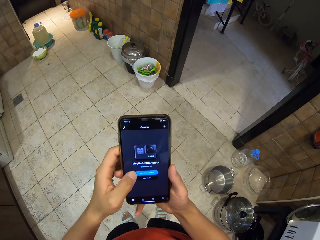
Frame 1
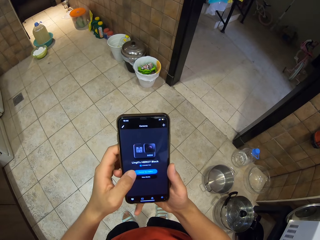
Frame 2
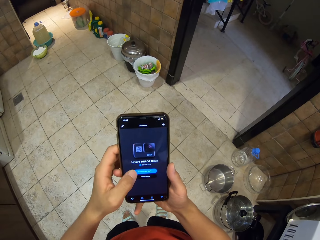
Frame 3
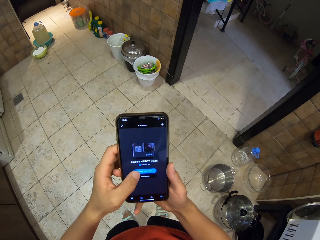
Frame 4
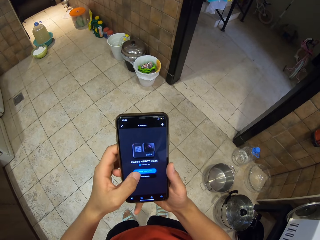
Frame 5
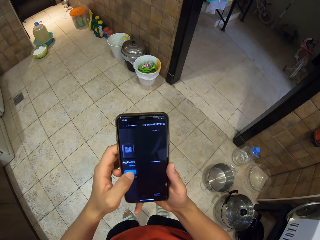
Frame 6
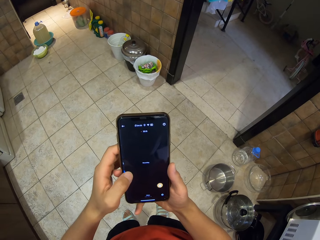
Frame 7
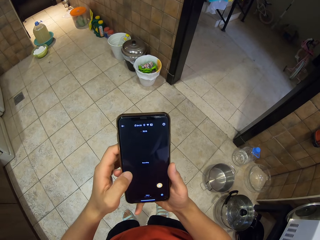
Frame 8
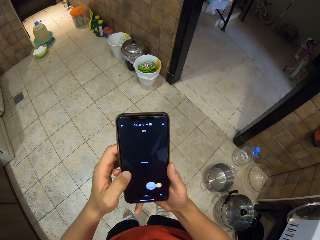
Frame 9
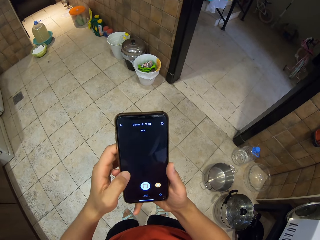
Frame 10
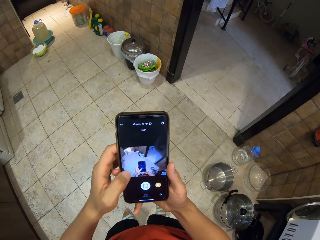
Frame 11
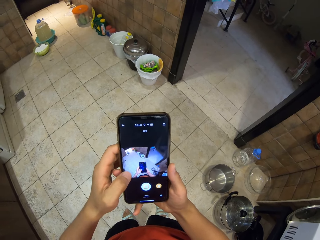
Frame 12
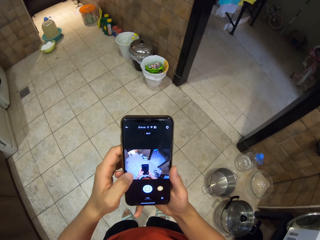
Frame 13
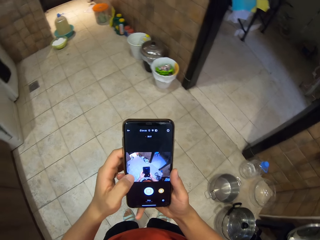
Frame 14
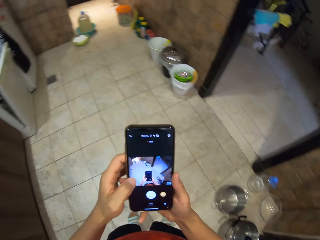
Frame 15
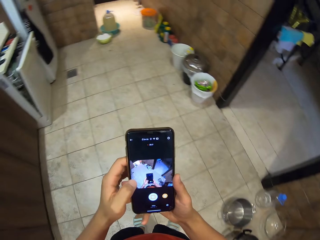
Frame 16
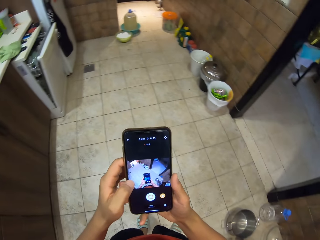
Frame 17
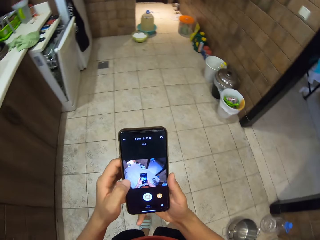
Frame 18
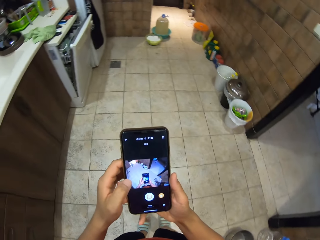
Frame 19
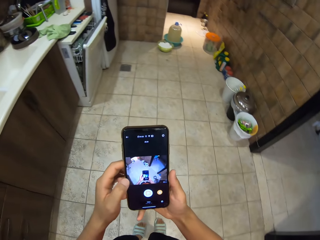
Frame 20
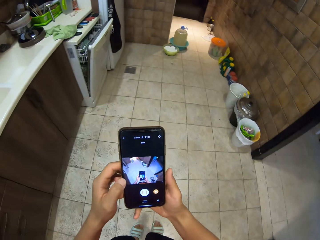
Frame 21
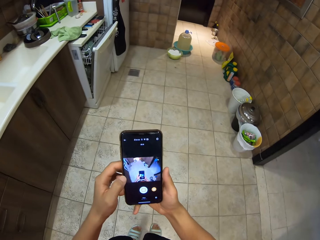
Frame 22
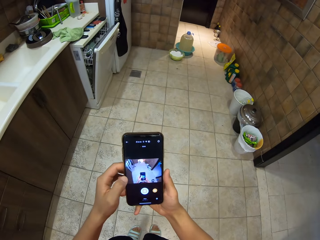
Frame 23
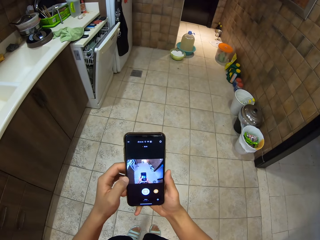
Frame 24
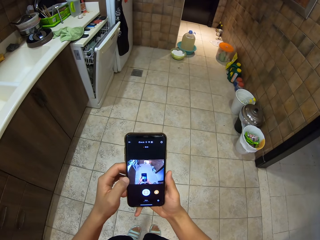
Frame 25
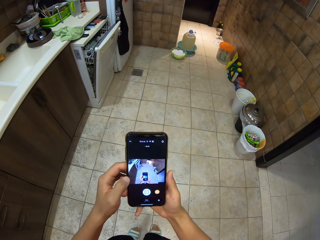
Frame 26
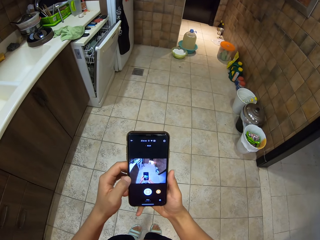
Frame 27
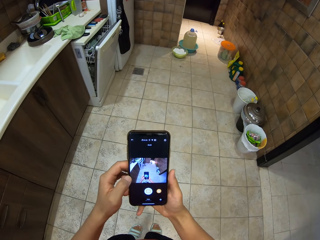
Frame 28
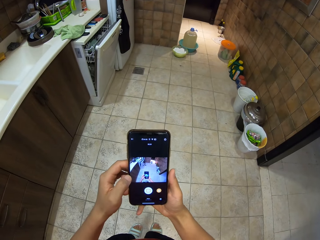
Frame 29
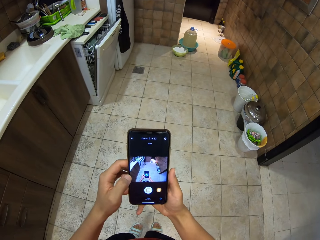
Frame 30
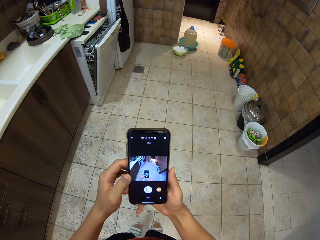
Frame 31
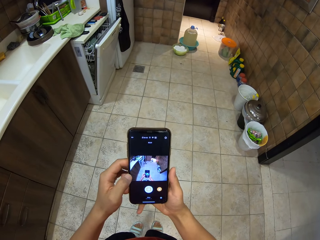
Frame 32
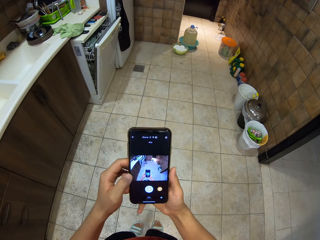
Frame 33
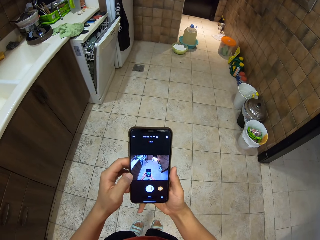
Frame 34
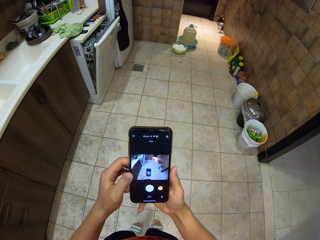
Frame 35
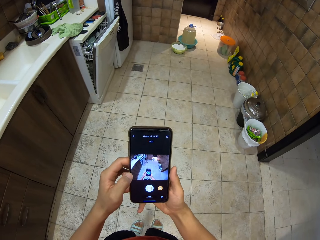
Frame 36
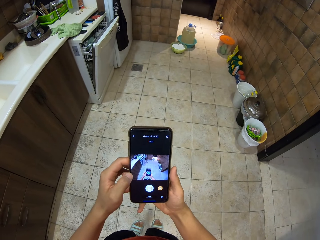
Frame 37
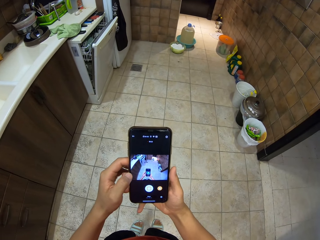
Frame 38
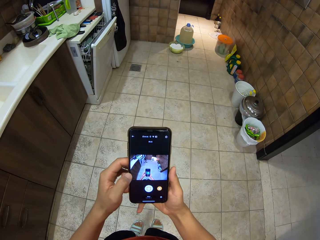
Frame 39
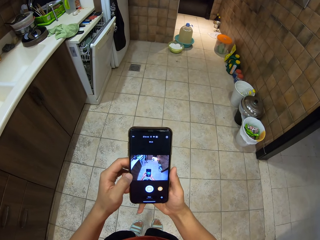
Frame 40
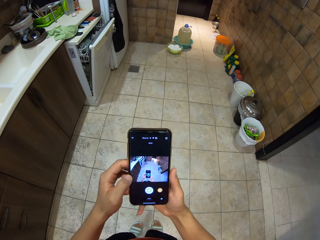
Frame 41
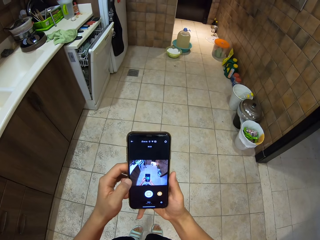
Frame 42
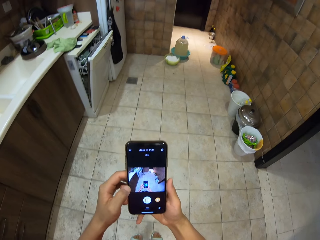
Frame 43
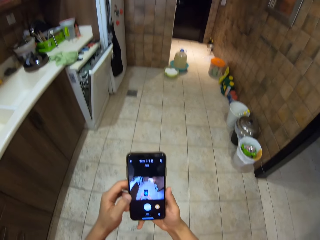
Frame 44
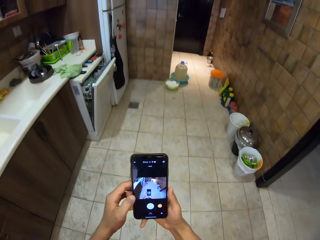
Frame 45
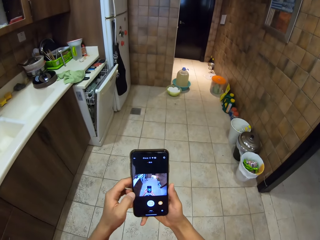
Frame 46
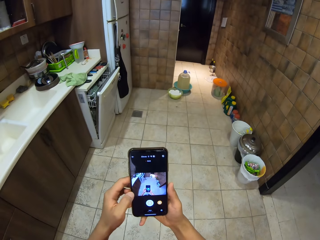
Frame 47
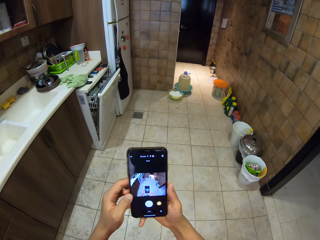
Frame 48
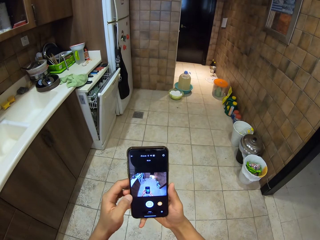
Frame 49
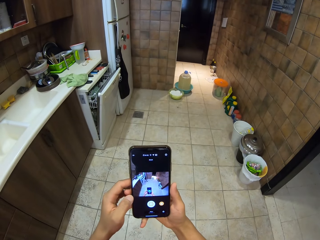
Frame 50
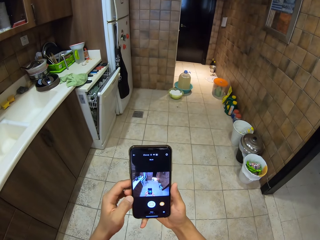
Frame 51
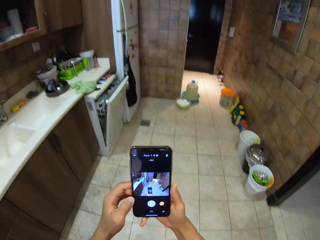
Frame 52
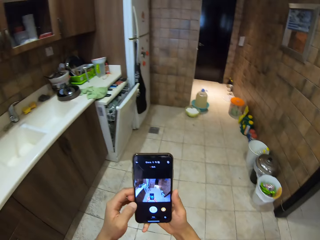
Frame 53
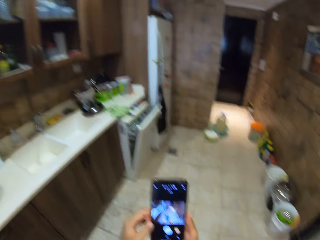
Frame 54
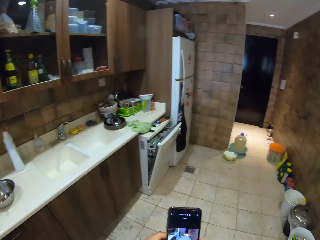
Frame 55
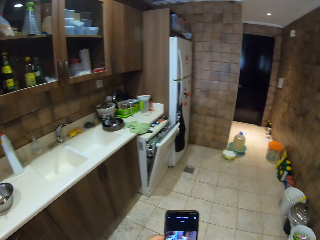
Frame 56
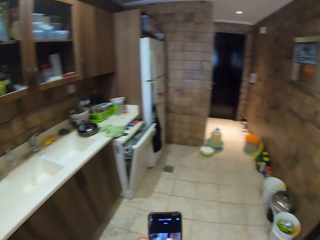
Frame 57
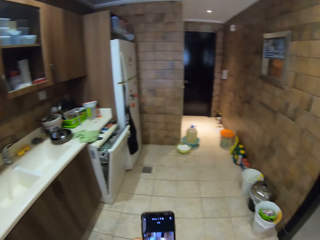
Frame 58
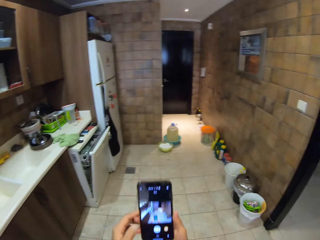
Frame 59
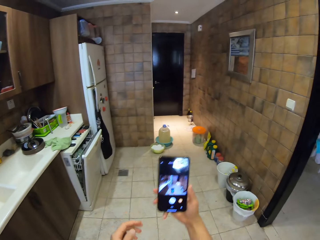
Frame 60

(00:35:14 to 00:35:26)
The camera wearer turns around the room. They record a video on the phone.

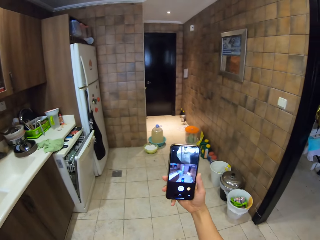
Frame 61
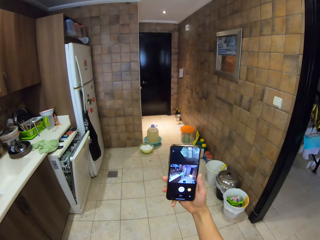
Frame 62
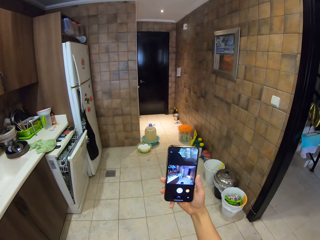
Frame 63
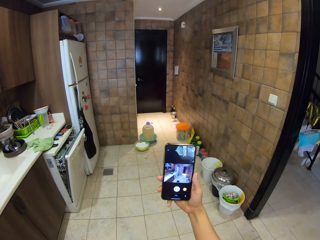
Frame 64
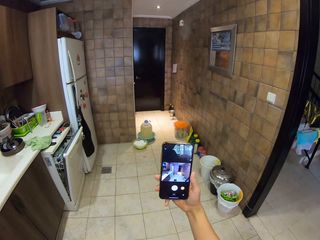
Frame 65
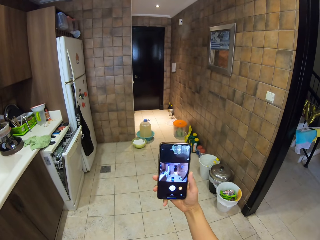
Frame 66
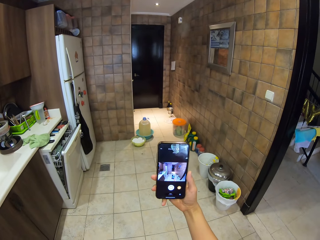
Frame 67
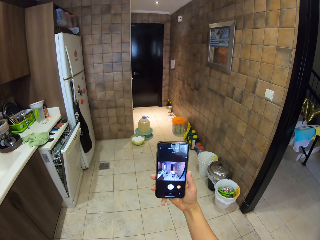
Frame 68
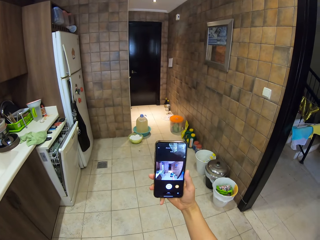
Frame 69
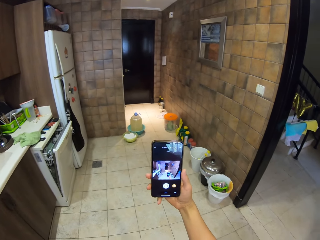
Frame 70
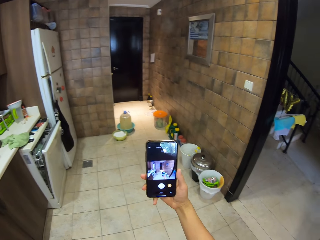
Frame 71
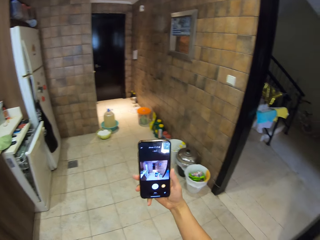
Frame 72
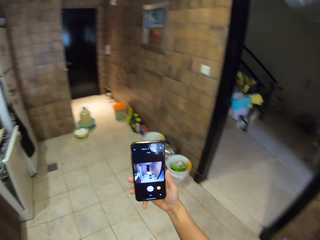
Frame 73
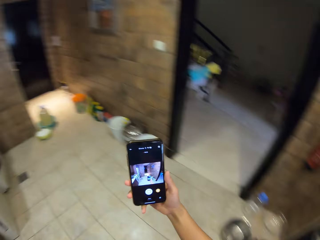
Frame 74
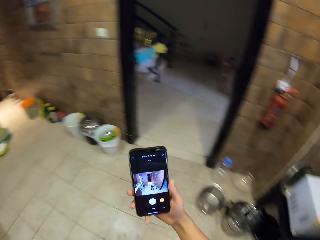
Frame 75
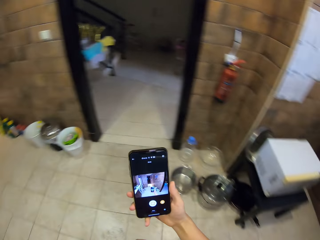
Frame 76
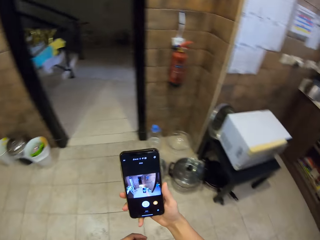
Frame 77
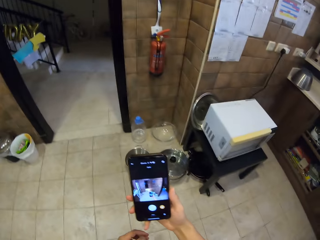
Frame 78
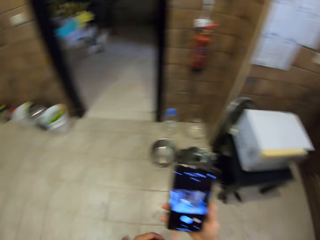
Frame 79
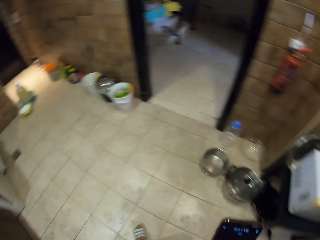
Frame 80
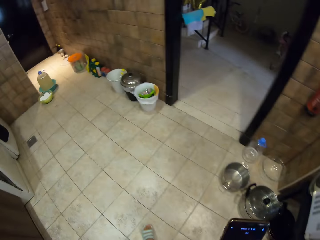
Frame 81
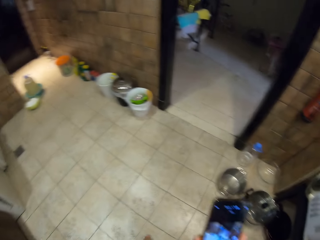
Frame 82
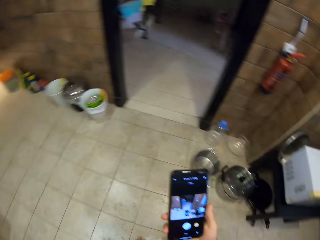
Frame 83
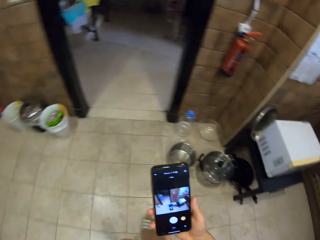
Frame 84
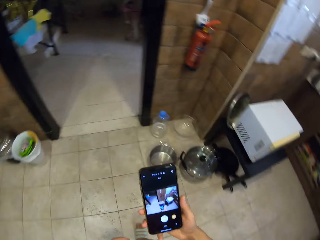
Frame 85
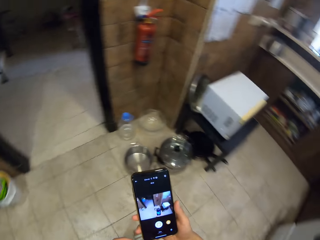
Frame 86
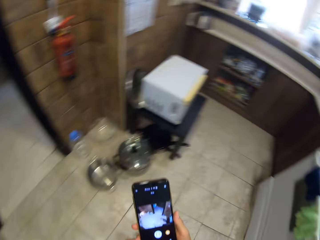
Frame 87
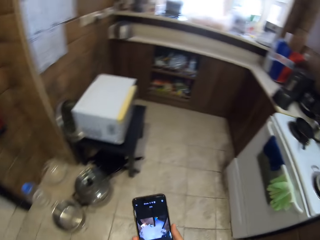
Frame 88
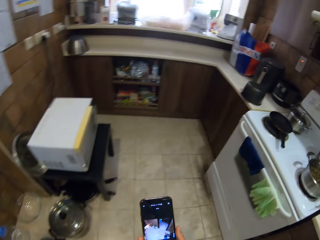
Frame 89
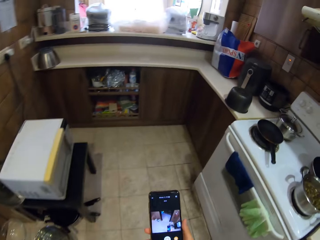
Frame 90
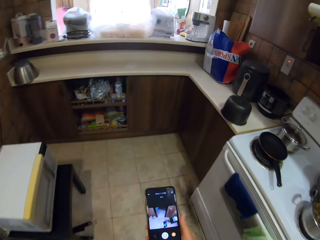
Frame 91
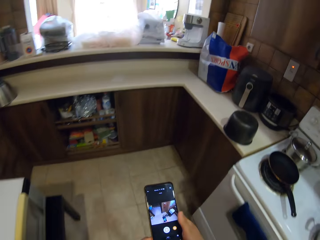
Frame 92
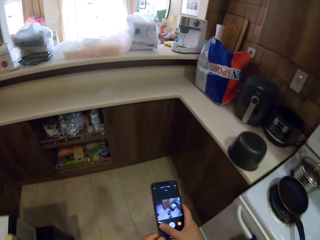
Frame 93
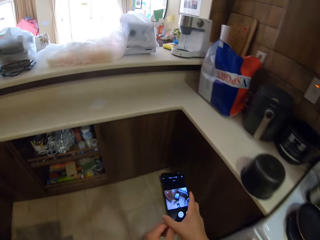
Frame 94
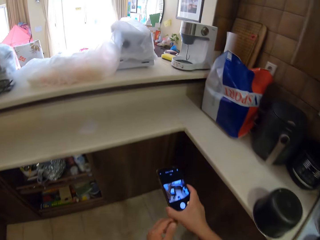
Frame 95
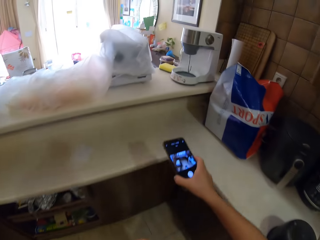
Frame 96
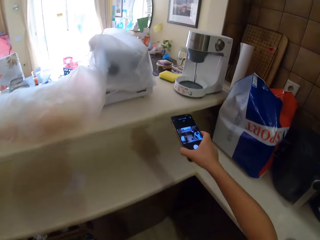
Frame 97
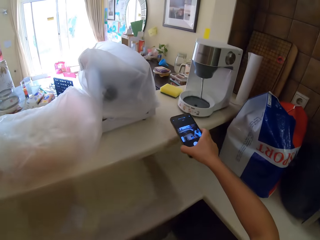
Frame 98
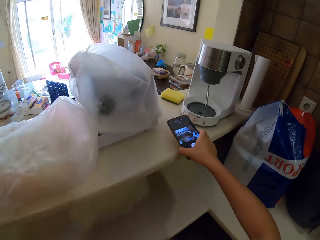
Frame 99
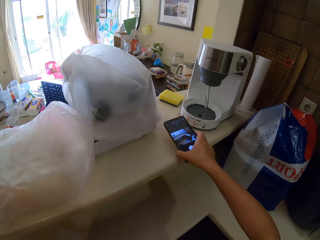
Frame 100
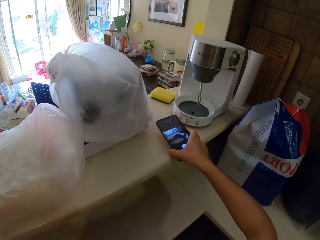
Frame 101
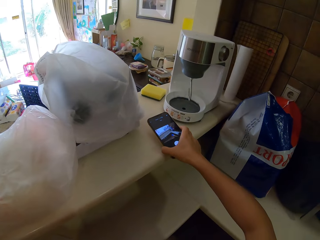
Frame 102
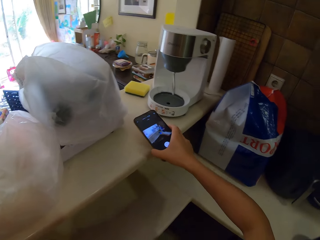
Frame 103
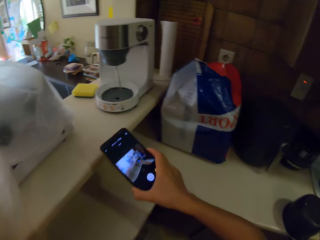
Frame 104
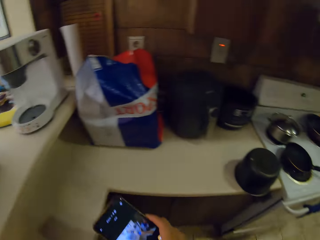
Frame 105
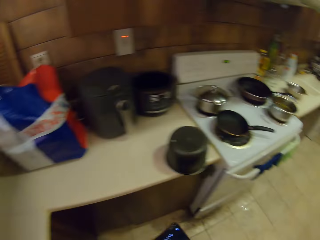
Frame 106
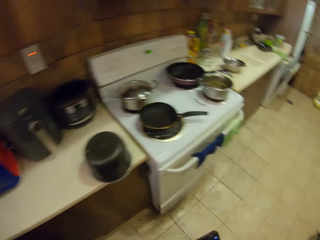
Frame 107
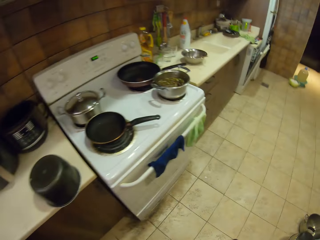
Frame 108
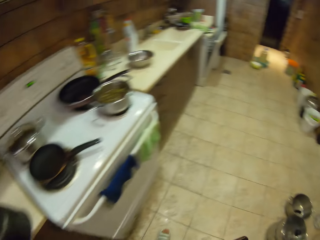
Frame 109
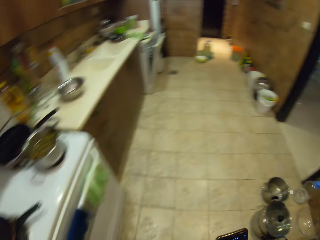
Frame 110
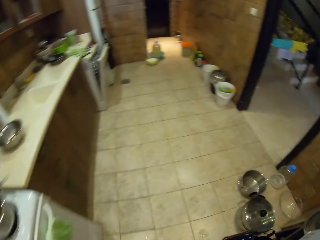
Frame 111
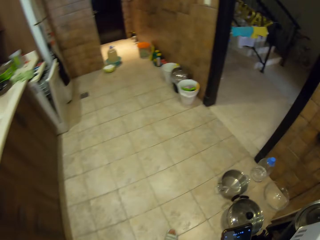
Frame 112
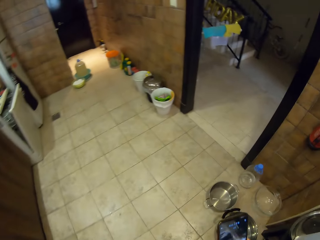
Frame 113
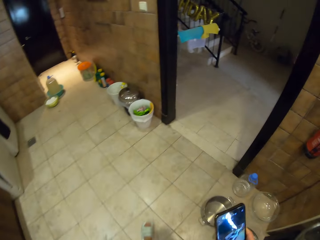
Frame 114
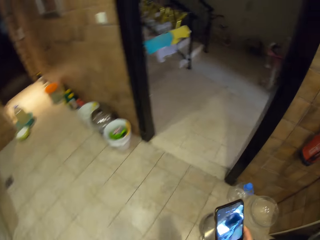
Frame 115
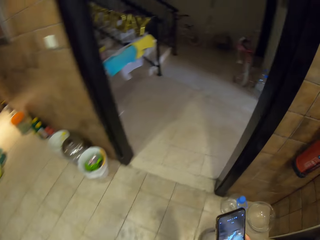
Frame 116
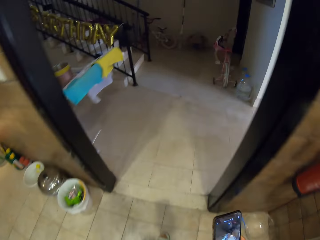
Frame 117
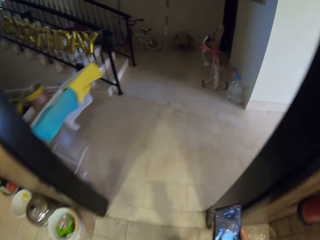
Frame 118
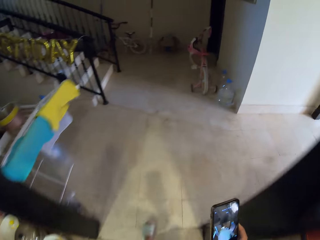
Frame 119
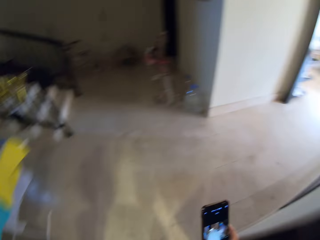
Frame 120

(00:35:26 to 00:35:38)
The camera wearer turns around the room. They walk around the kitchen, place a phone on a wood, and lift the phone from the wood. They walk around the kitchen.
